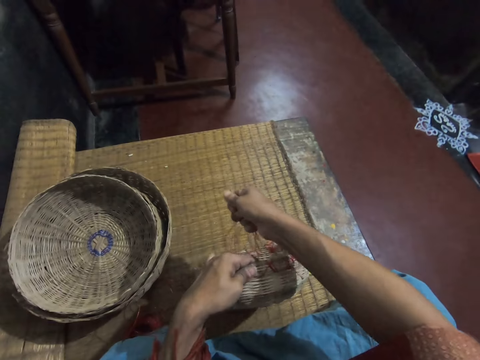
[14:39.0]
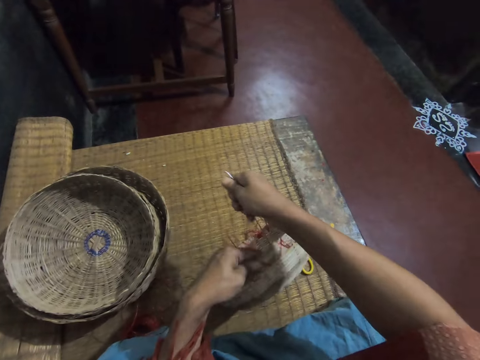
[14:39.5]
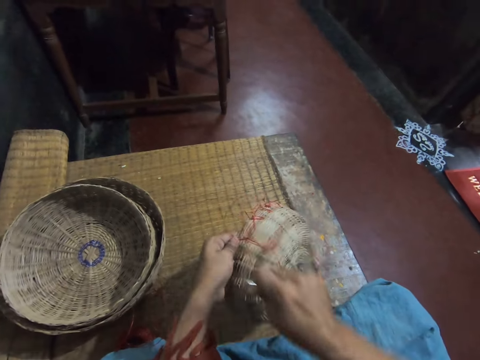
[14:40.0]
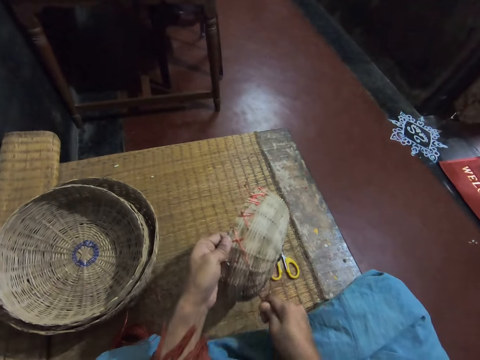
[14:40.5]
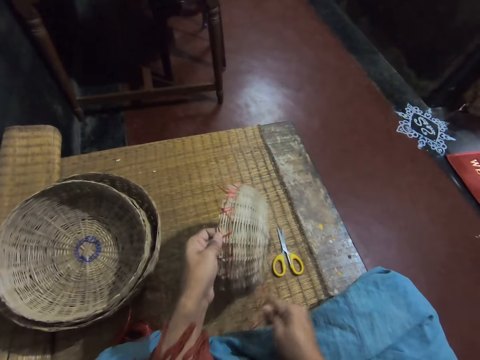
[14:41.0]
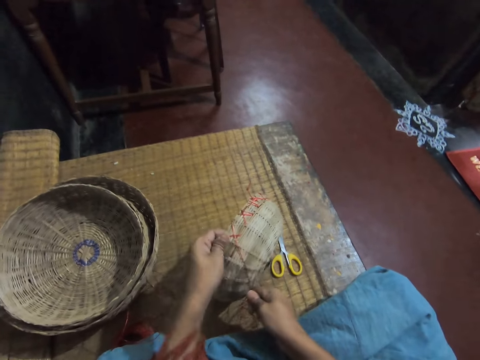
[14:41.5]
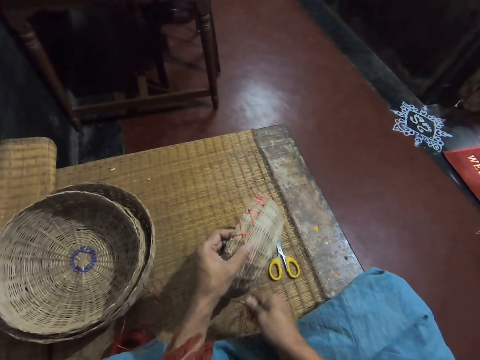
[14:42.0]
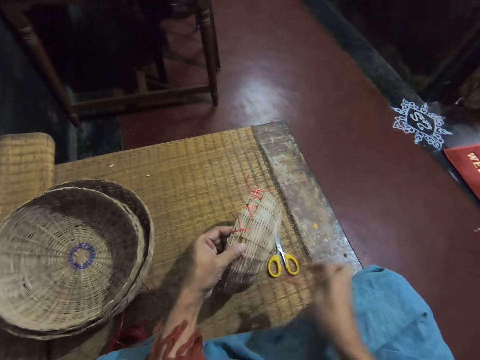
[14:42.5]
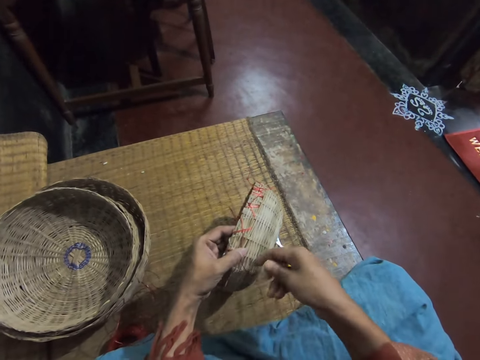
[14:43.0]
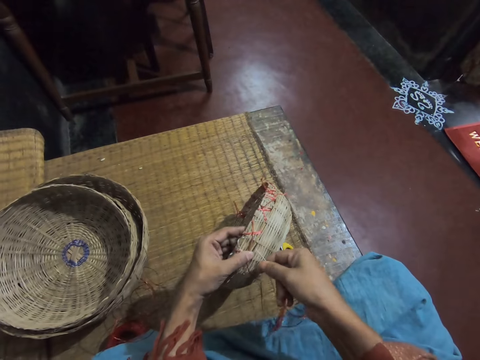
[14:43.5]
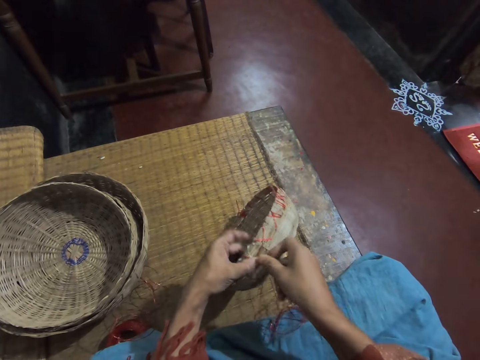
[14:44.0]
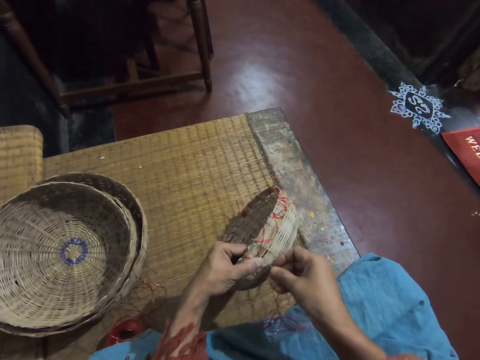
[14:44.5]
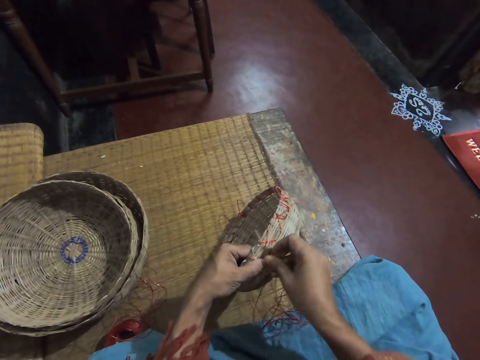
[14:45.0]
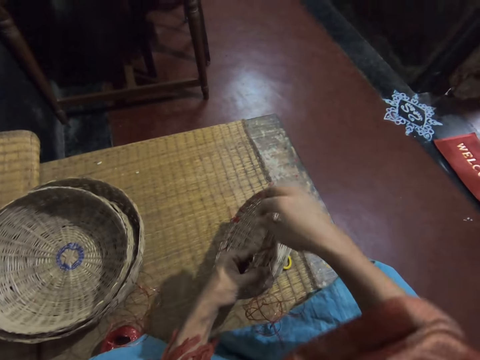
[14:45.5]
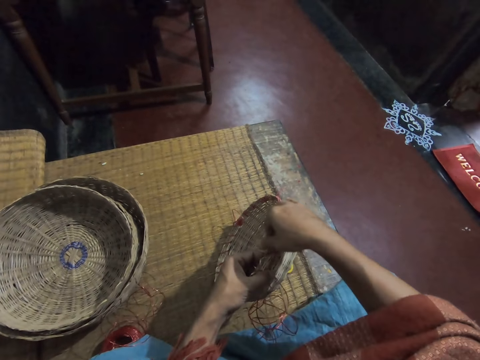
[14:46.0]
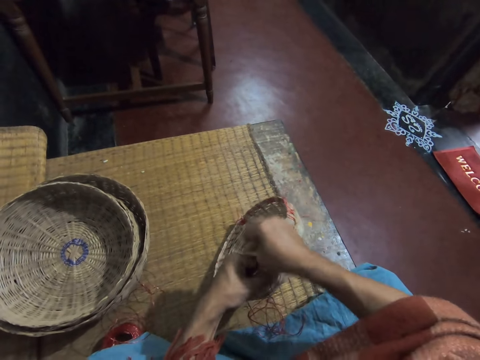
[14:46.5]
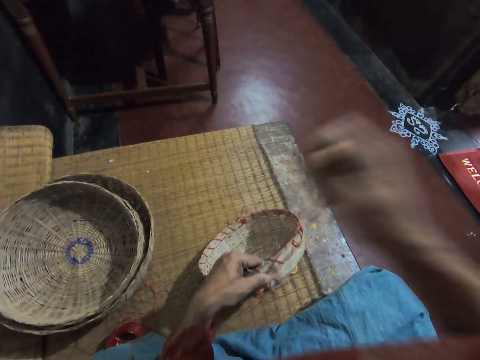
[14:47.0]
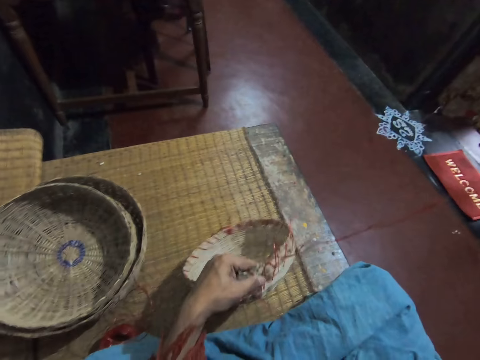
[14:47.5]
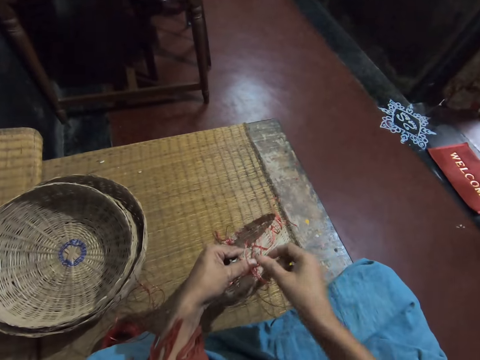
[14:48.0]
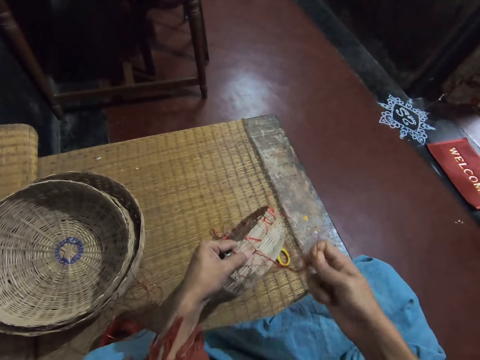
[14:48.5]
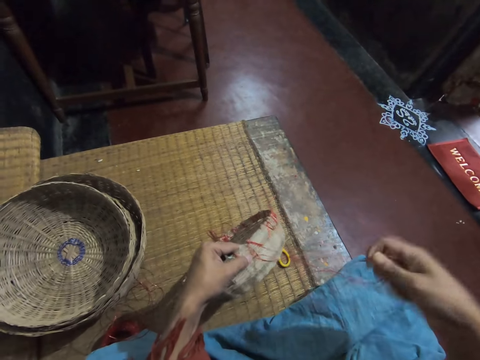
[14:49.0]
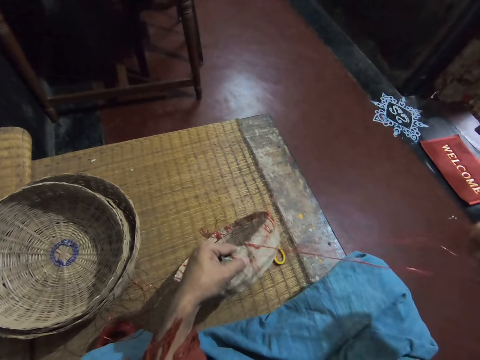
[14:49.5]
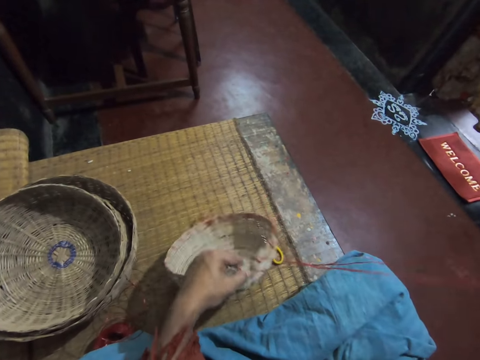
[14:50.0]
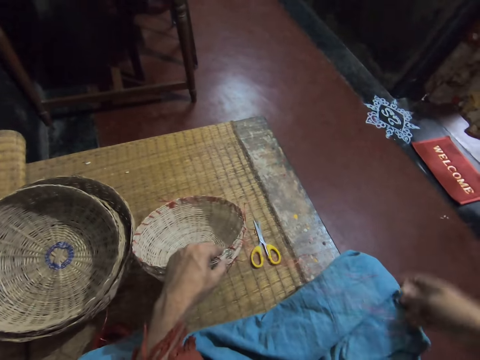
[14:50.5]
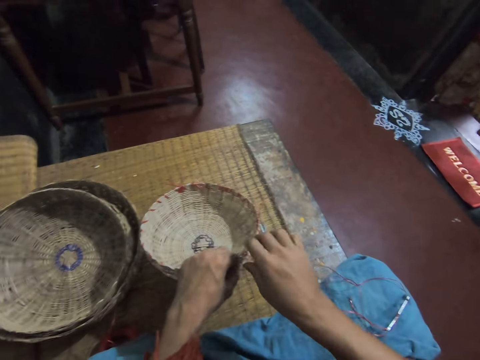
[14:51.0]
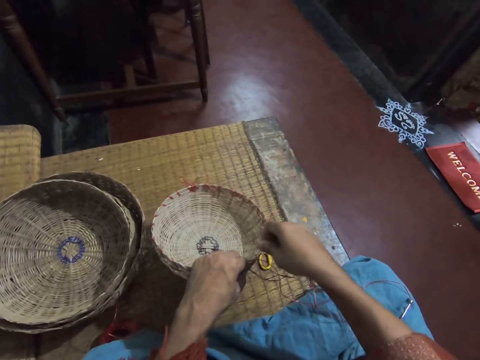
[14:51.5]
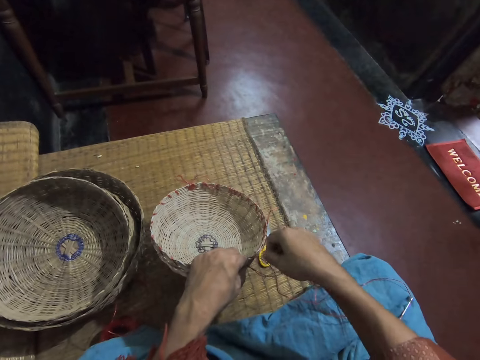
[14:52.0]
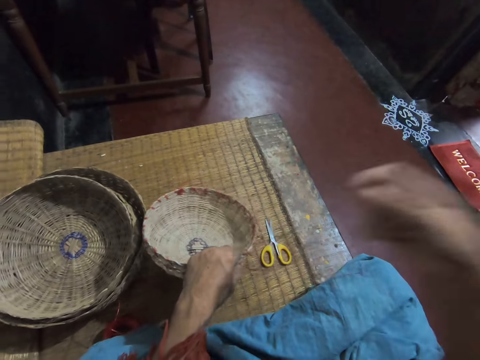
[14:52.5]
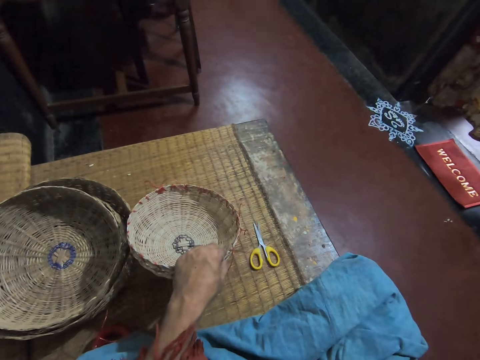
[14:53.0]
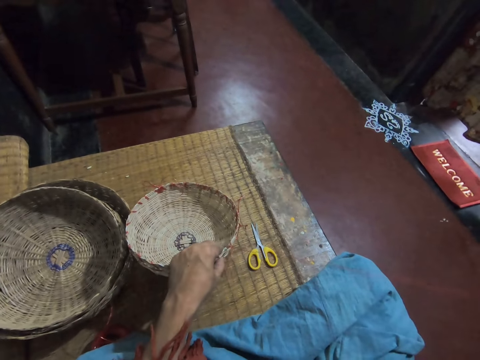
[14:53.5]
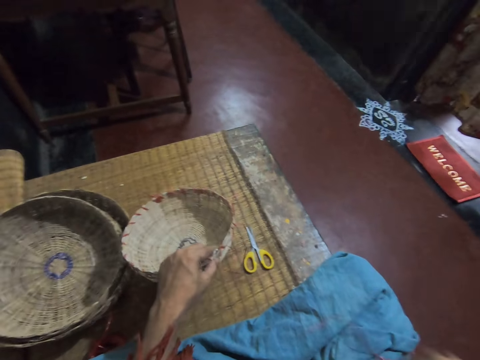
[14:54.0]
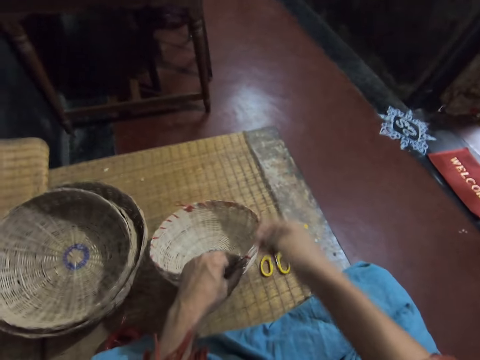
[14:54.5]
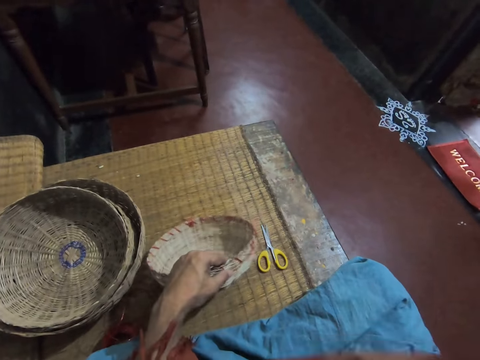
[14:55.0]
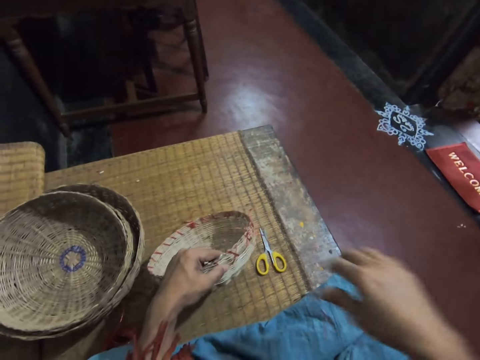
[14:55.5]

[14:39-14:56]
The camera wearer weaves a basket. She pulls a weaving thread. She puts a weaving needle on her lap. She pulls the weaving thread.

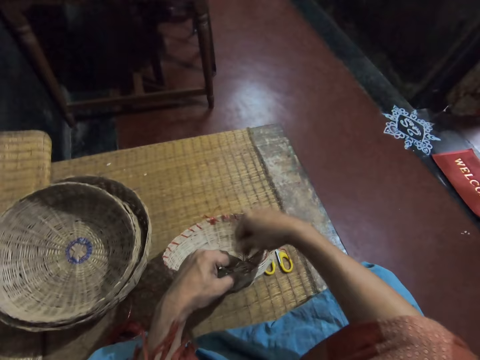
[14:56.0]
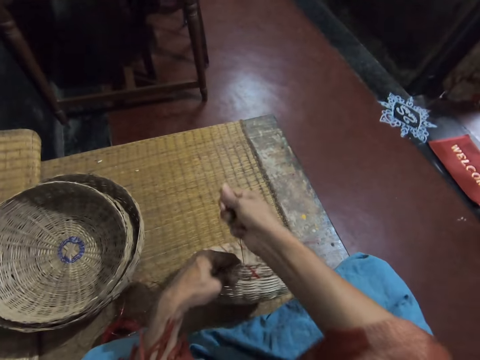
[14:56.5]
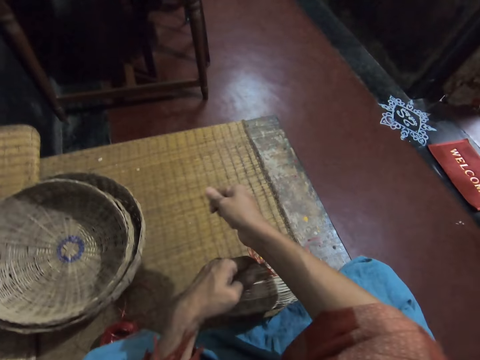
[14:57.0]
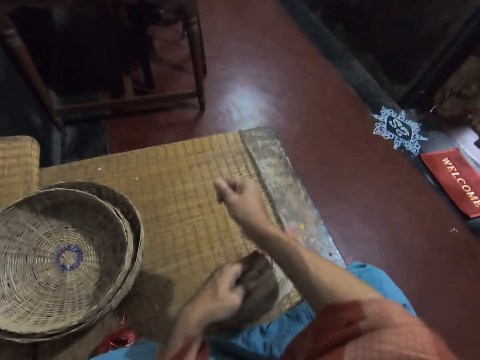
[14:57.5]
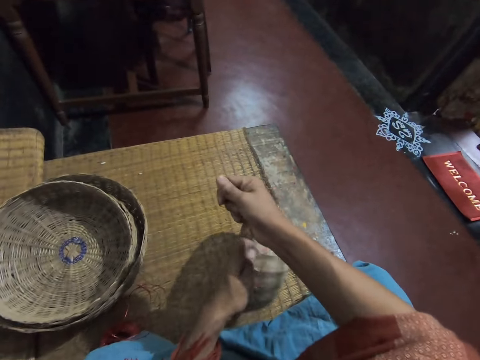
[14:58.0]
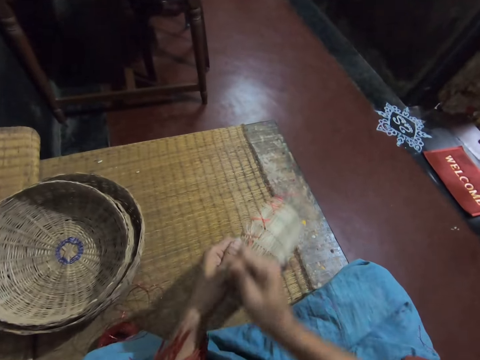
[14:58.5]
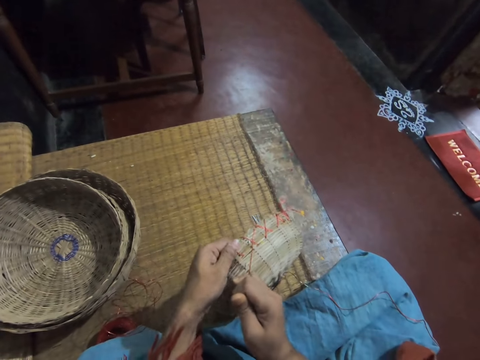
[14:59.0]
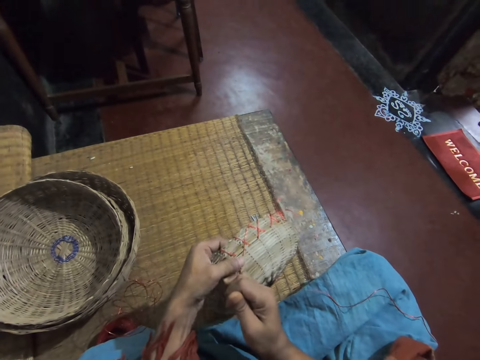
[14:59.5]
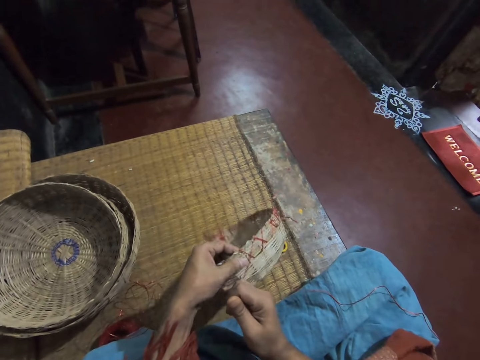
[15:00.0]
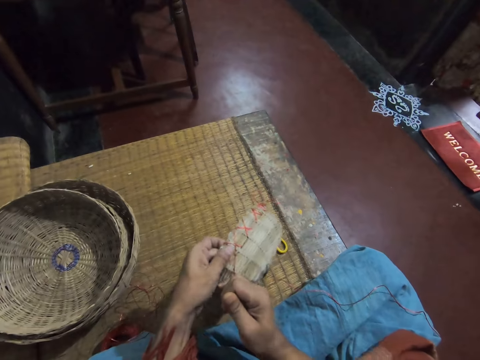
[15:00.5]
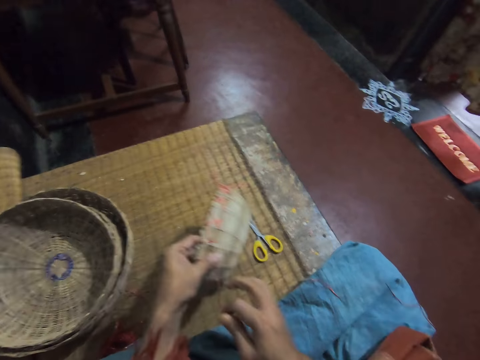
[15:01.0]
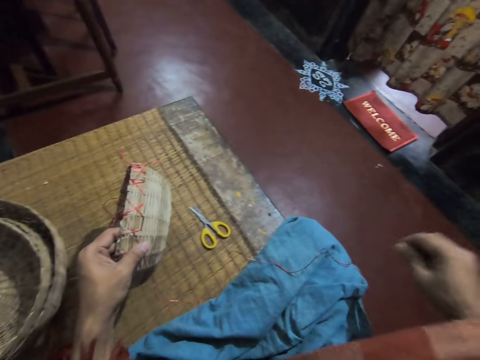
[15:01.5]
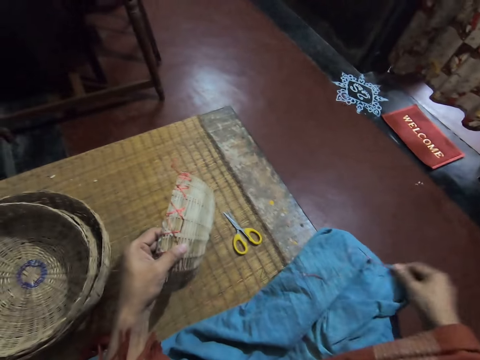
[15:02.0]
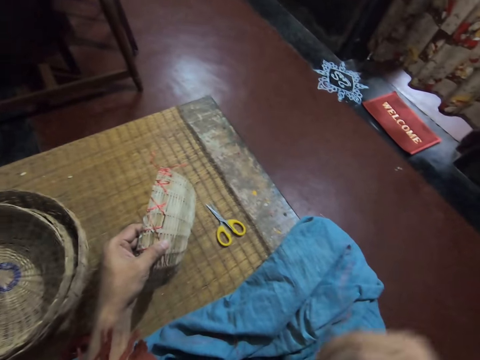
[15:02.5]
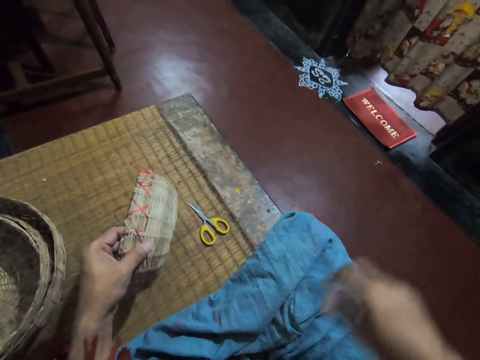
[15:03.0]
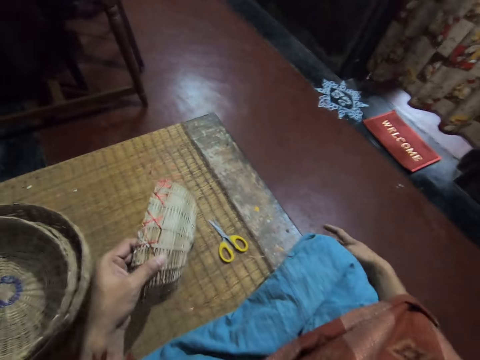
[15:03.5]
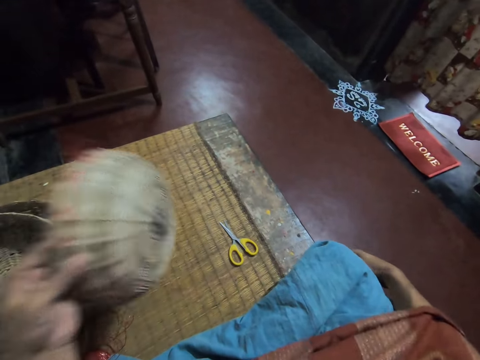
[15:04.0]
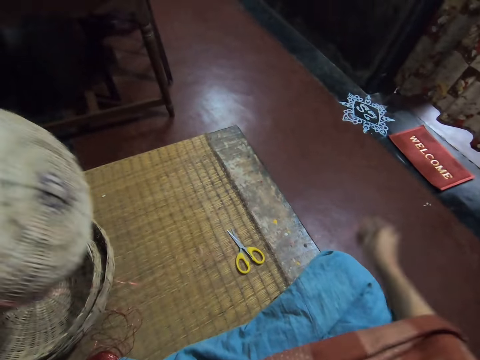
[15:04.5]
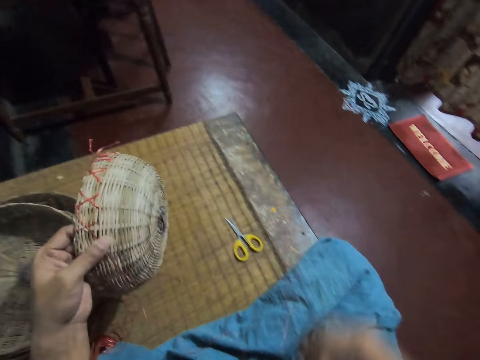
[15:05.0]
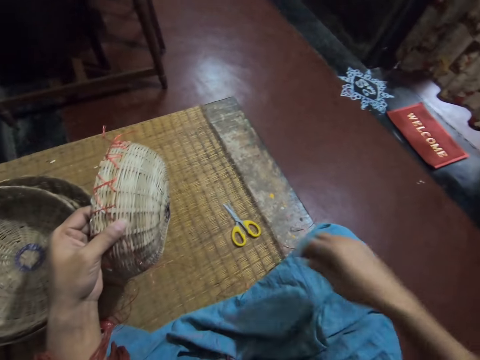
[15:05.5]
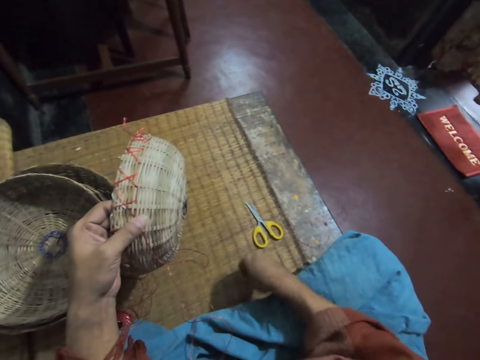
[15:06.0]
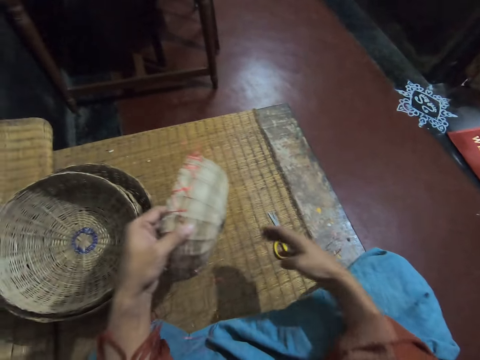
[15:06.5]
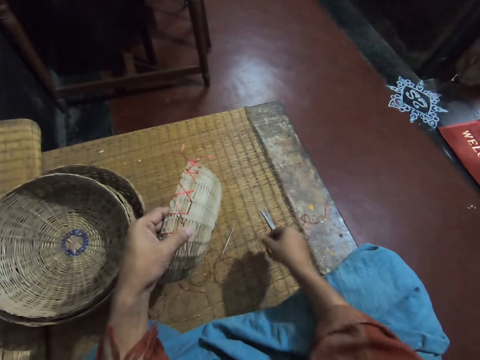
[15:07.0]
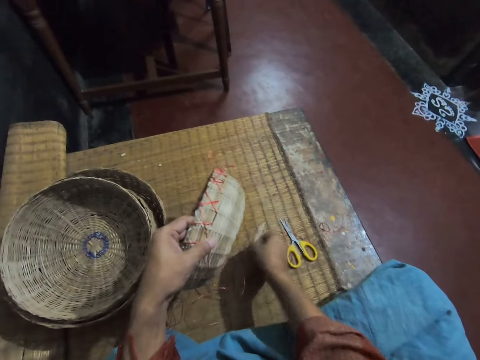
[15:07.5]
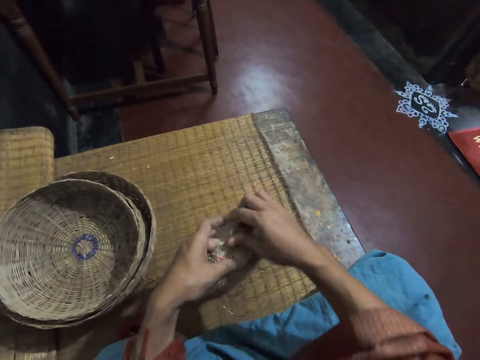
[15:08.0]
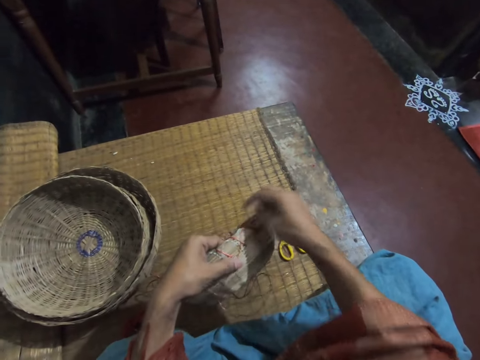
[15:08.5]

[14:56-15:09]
The camera wearer picks up a weaving needle. She adjusts the thread with her right hand. She moves her right hand. She lifts the basket on the left hand. She moves her right hand. She touches the weaving thread. She picks up the needle with thread from the floor with her right hand.
